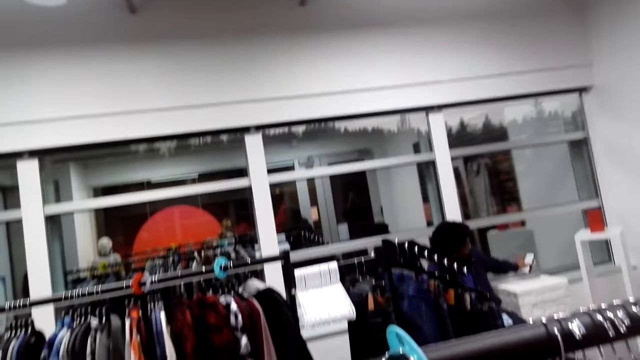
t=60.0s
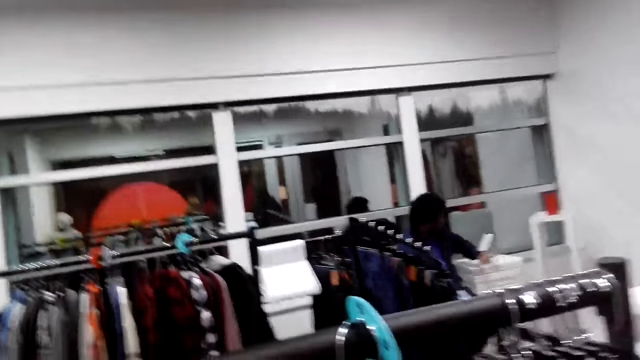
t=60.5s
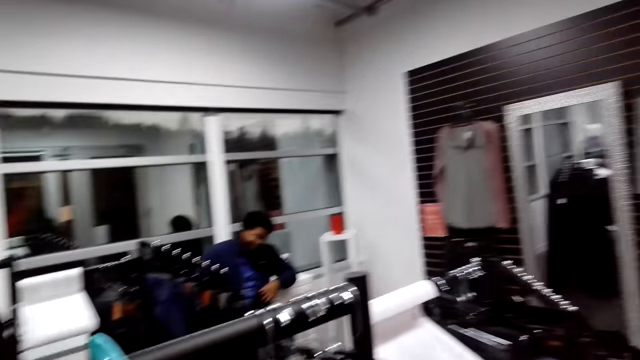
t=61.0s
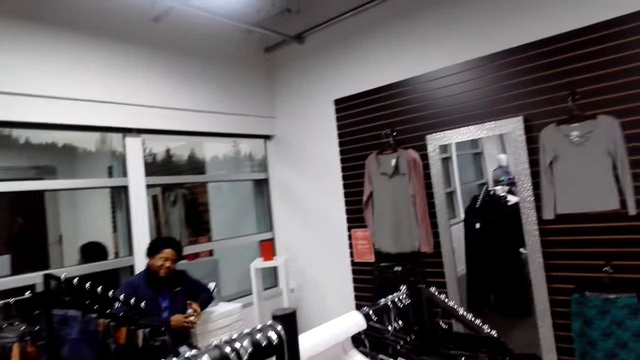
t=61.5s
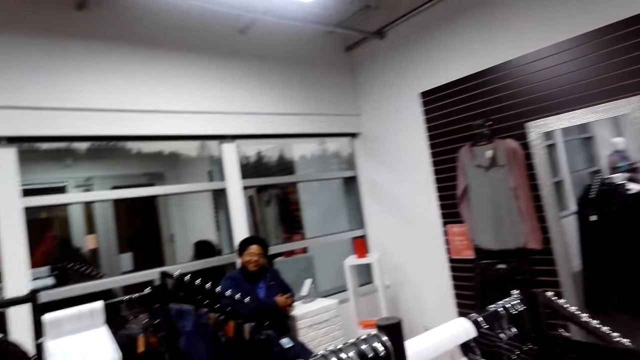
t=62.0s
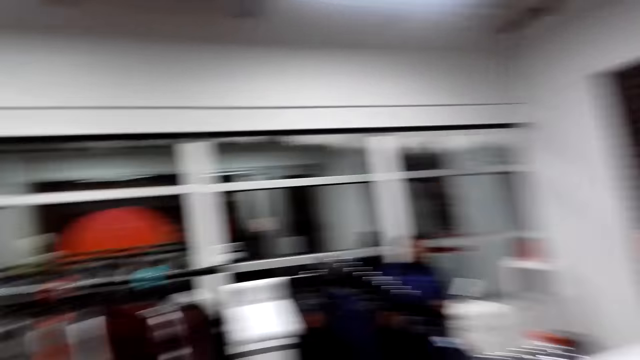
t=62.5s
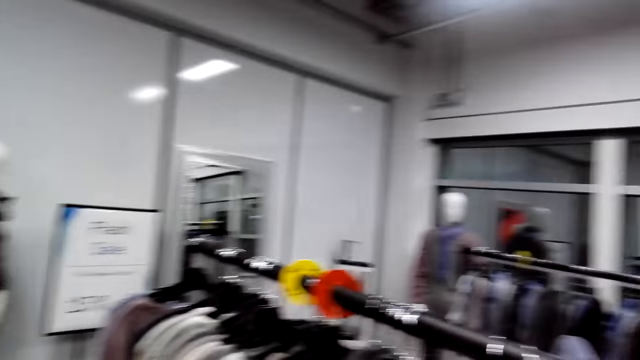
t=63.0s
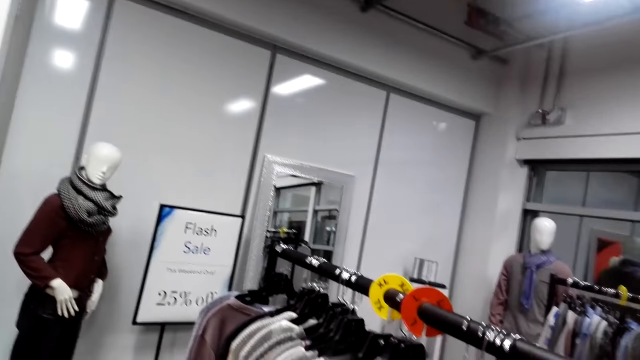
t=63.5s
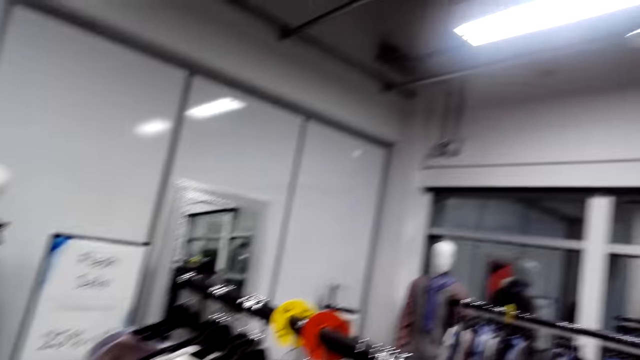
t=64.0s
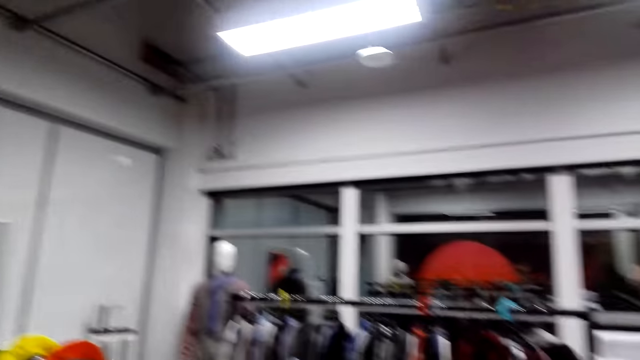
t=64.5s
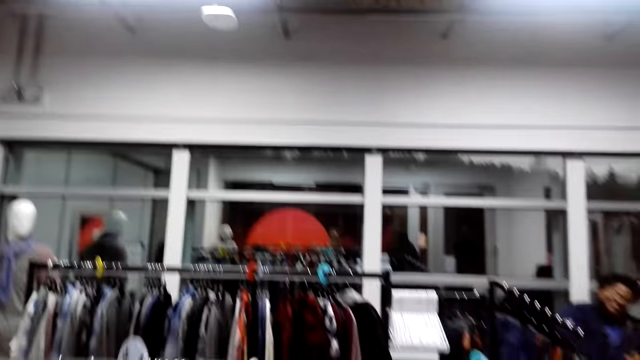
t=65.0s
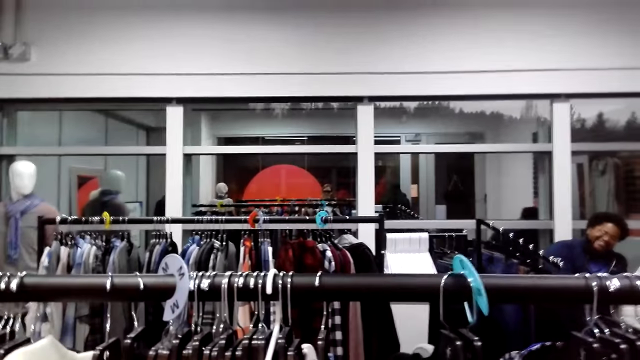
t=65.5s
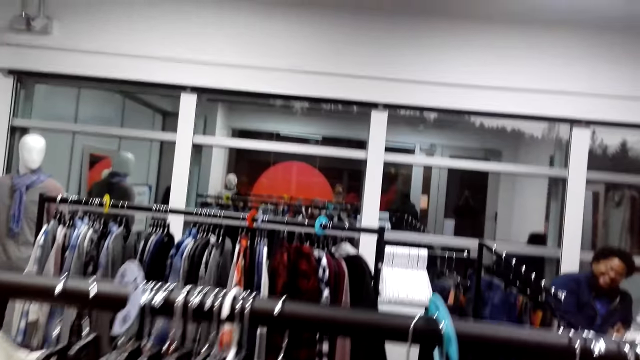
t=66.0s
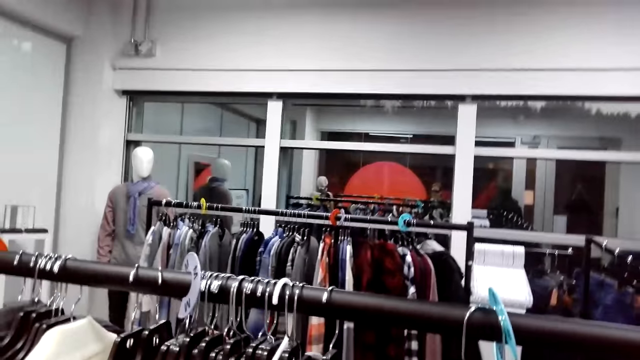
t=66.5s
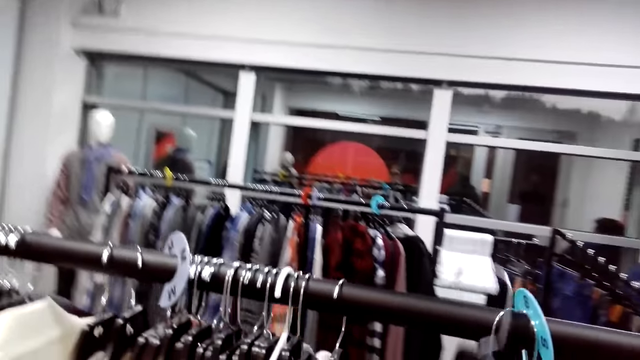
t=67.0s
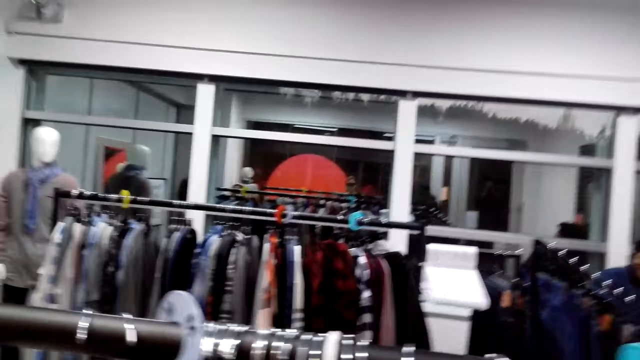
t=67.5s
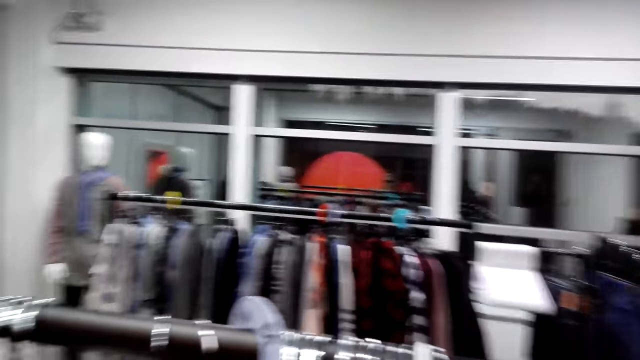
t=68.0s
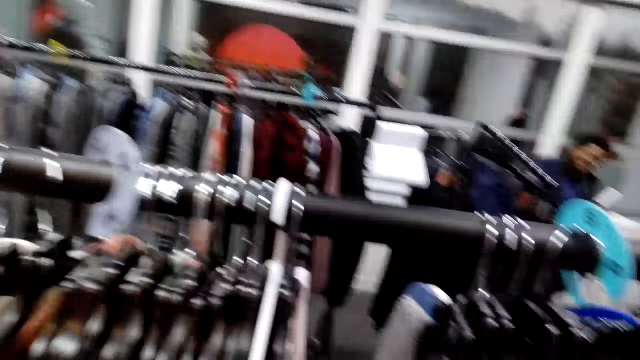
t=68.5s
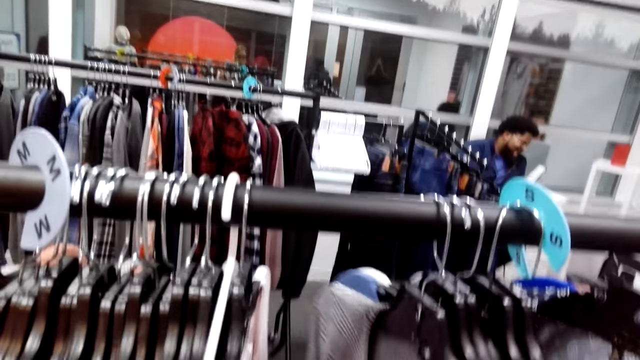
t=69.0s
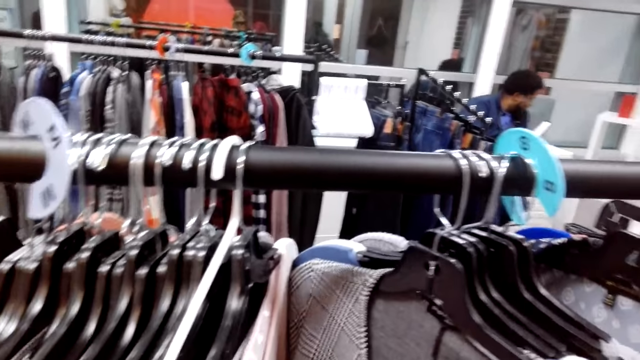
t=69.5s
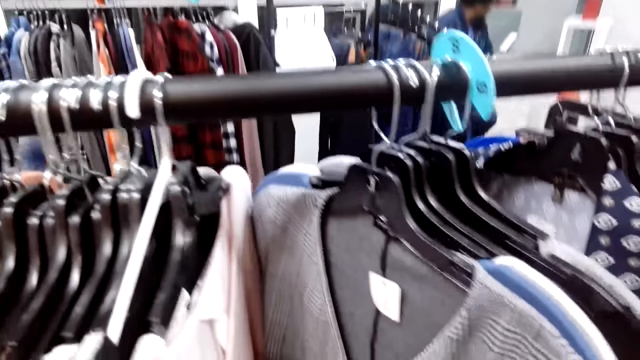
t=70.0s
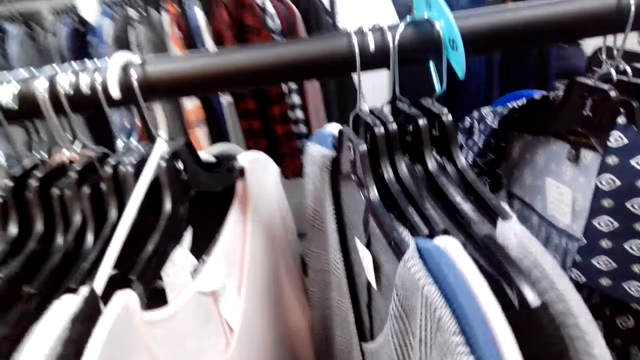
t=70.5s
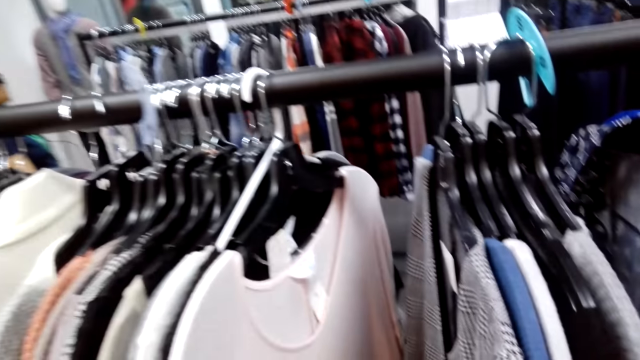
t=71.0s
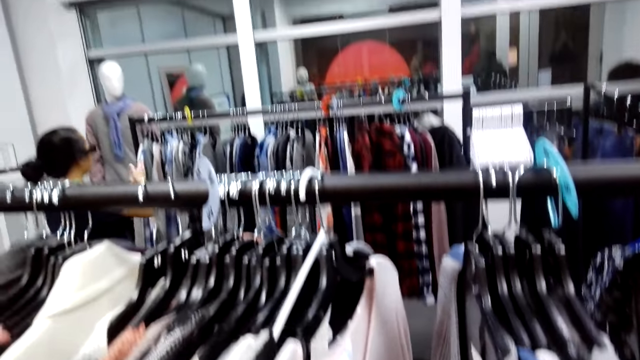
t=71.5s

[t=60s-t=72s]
A woman checks on hanged sweaters. The camera wearer checks on the hanged sweaters. They hold clothes on the hanger. They take out a hanged sweater, turn to the side, and hold clothes on the hanger.

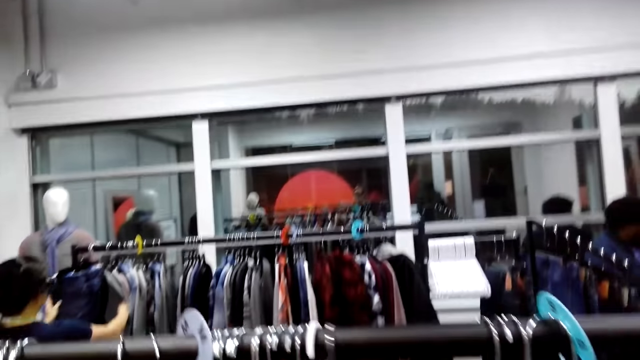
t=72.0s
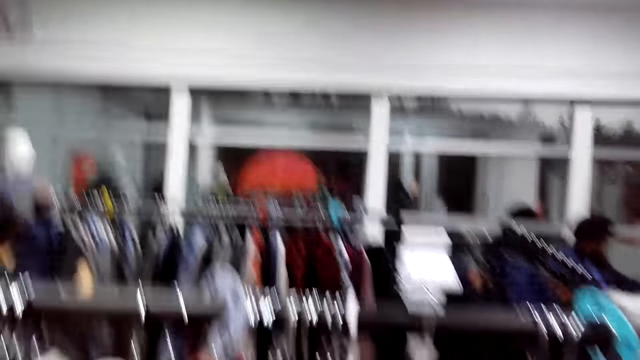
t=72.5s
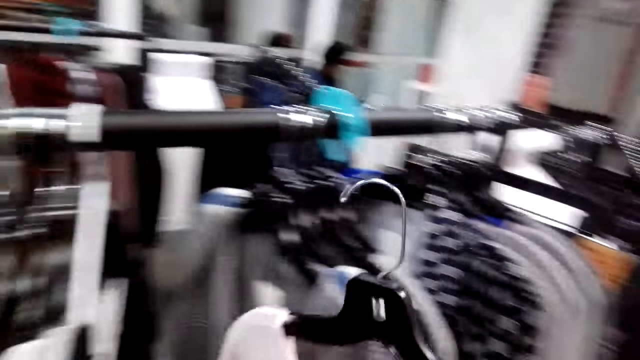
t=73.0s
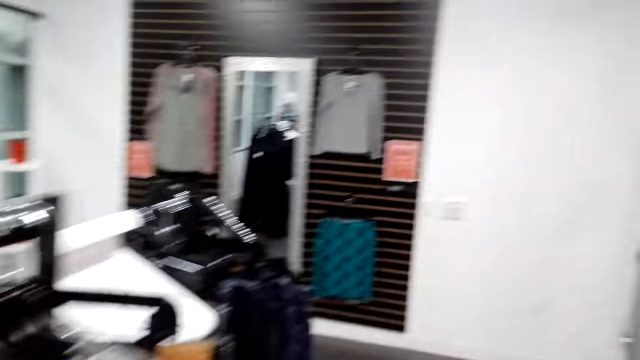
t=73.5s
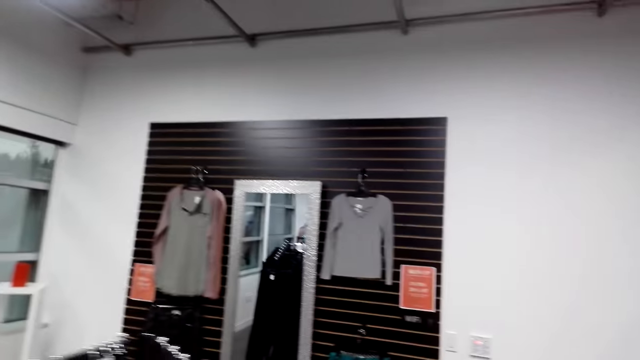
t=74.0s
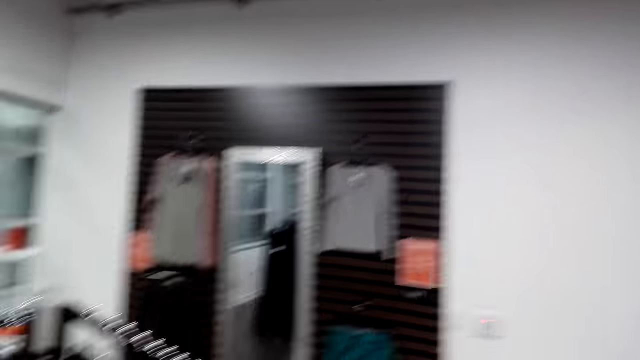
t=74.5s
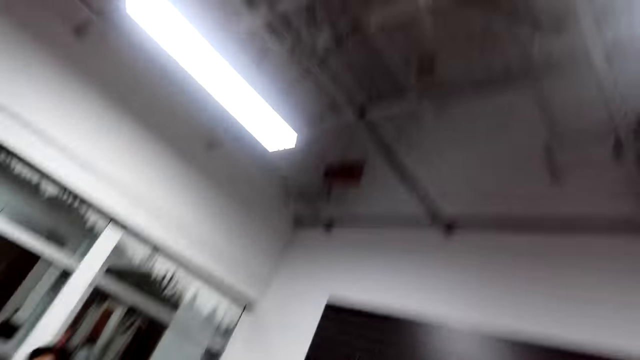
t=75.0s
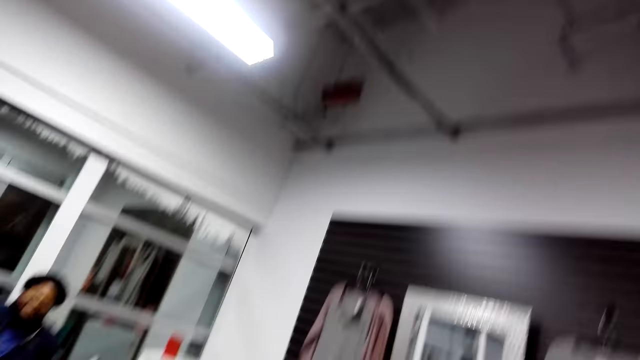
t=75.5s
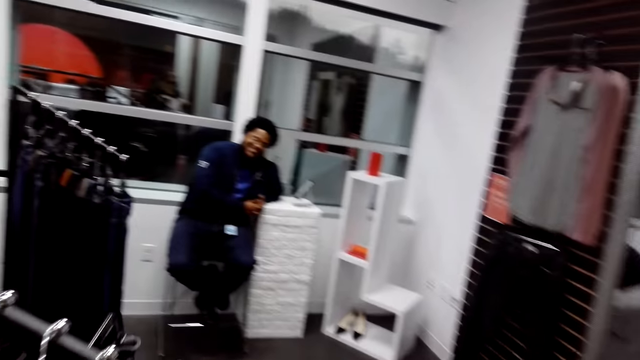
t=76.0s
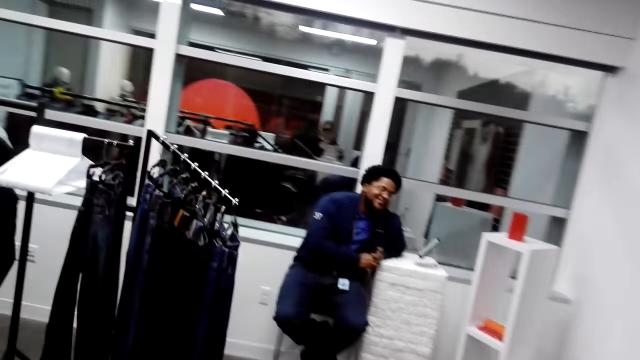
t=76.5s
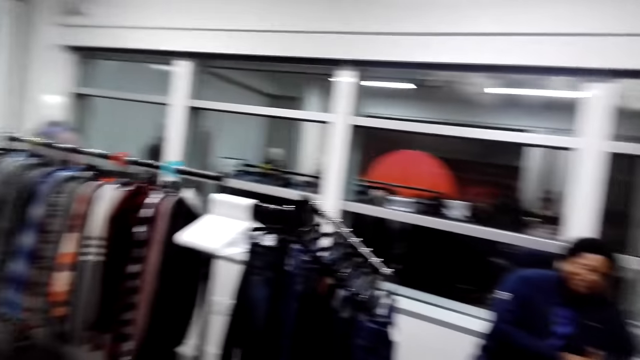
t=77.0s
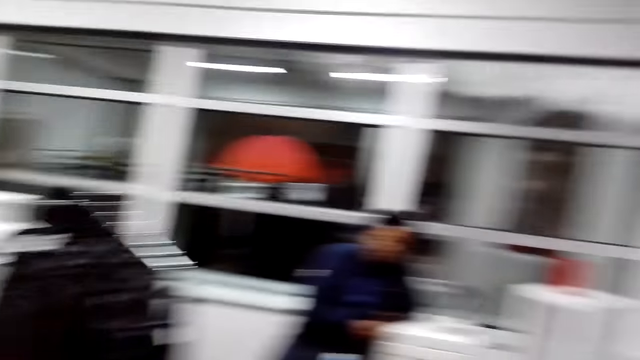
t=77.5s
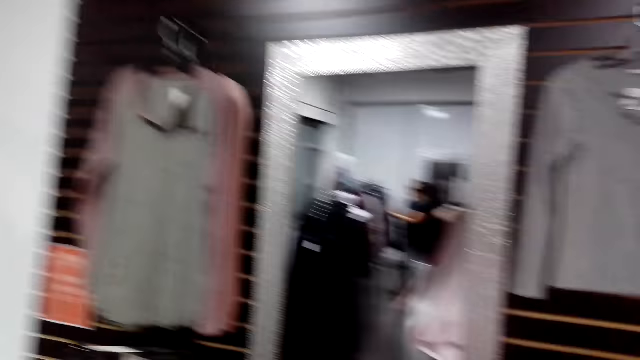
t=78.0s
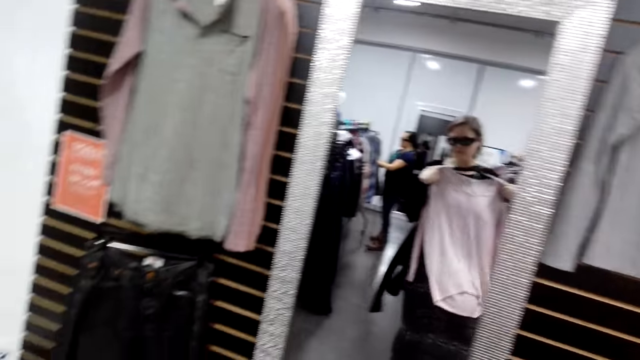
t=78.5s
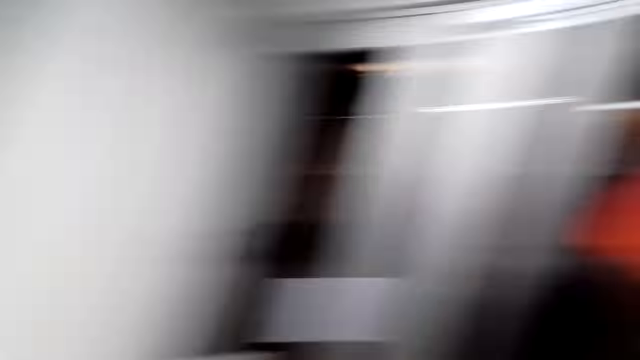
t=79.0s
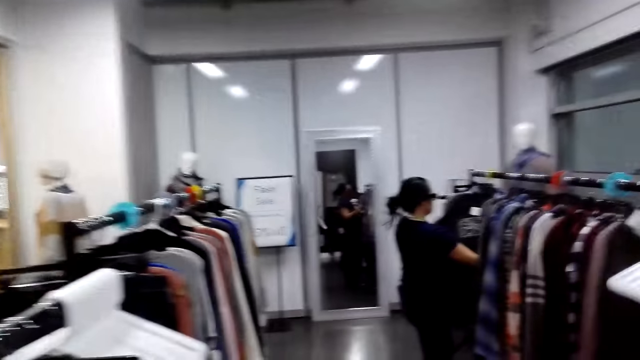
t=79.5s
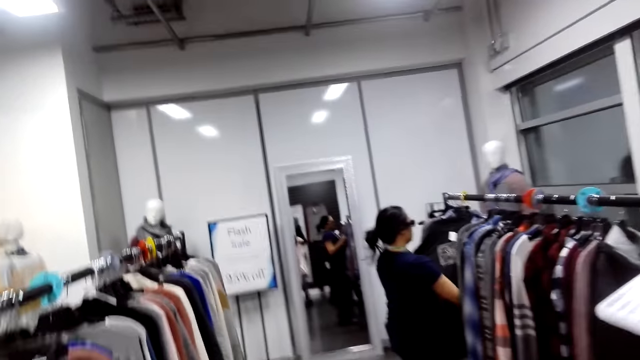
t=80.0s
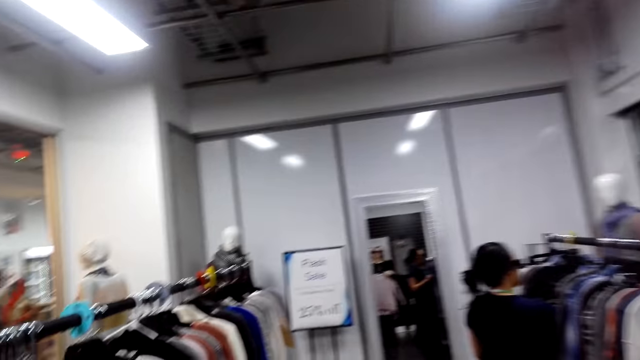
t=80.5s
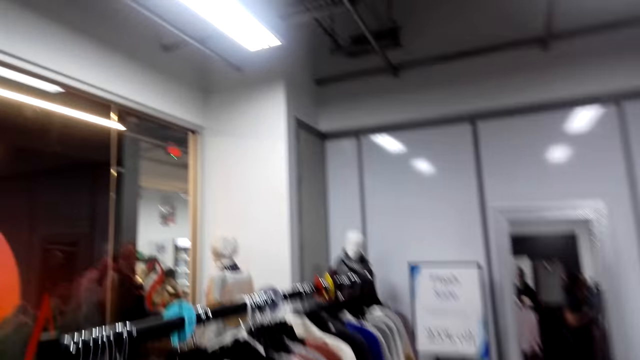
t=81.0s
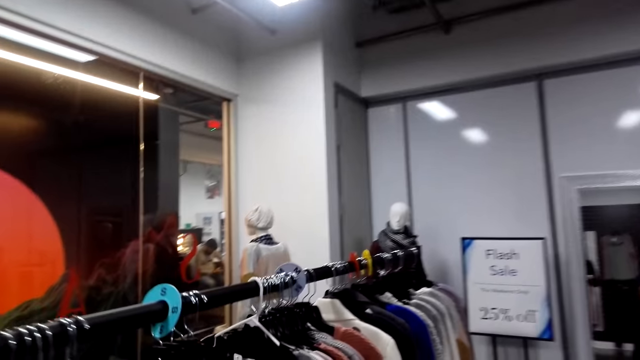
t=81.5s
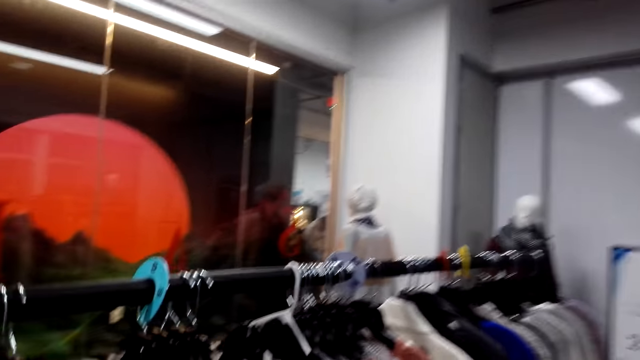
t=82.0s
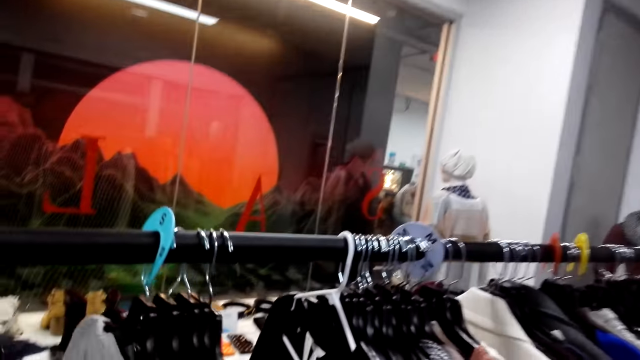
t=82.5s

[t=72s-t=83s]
A man holds clothes on the hanger. The camera wearer turns to the side. She takes out a hanged sweater and walks towards a mirror. Another man leans on a stand. The camera wearer turns to the side and holds a cloth. She looks in the mirror and fits the sweater on herself. She turns to the side, turns around, and walks around.
